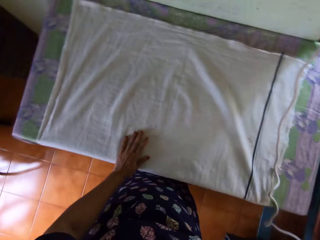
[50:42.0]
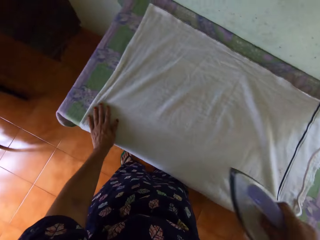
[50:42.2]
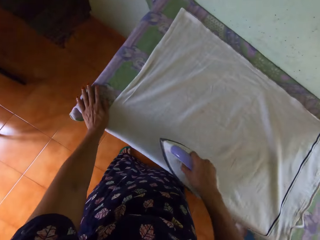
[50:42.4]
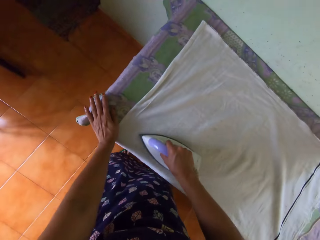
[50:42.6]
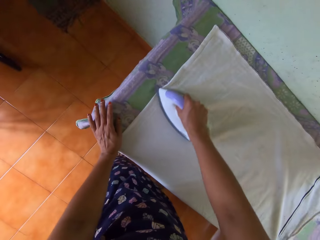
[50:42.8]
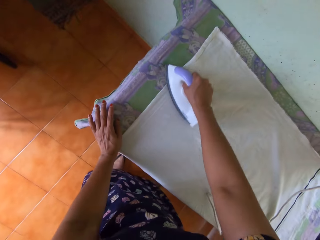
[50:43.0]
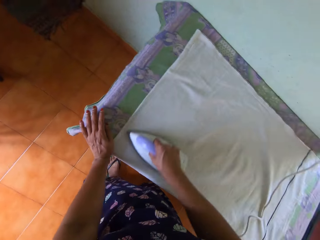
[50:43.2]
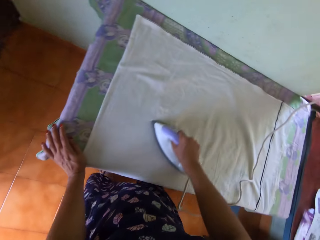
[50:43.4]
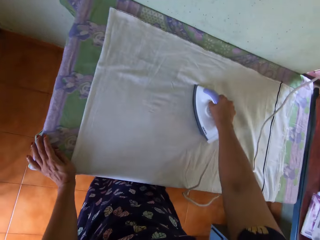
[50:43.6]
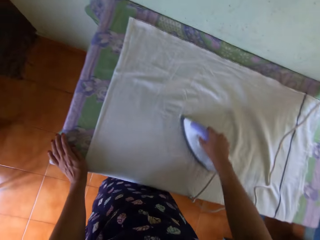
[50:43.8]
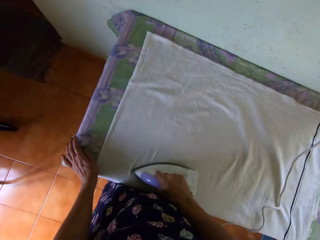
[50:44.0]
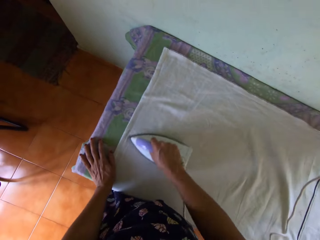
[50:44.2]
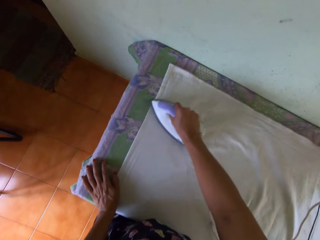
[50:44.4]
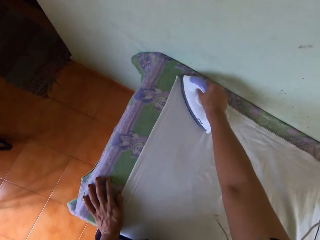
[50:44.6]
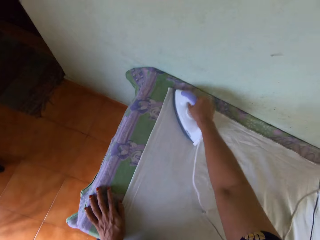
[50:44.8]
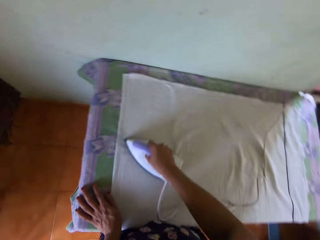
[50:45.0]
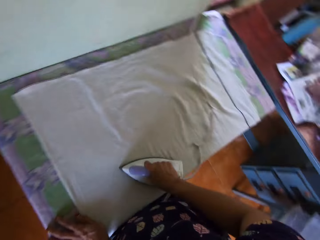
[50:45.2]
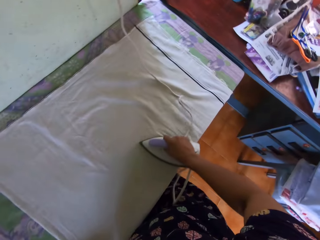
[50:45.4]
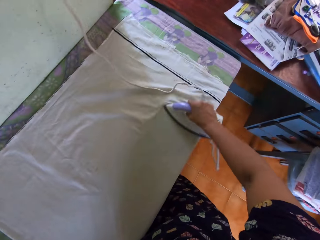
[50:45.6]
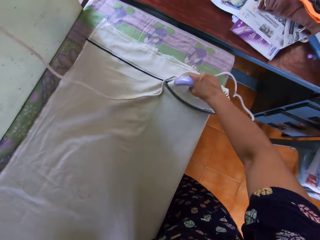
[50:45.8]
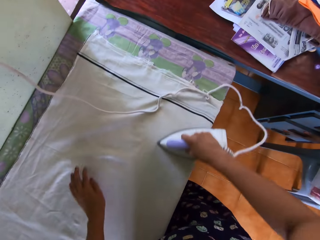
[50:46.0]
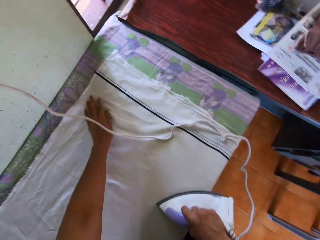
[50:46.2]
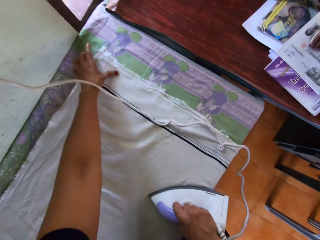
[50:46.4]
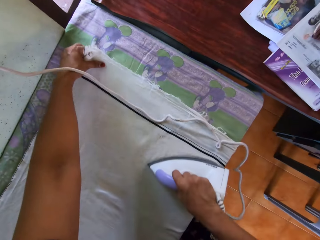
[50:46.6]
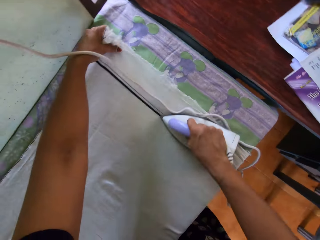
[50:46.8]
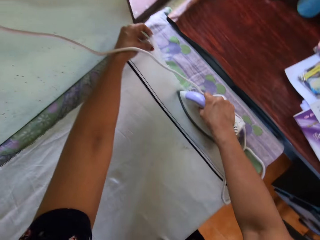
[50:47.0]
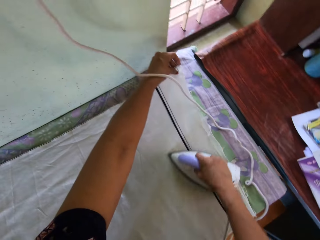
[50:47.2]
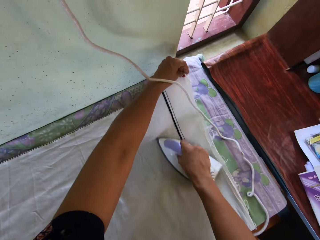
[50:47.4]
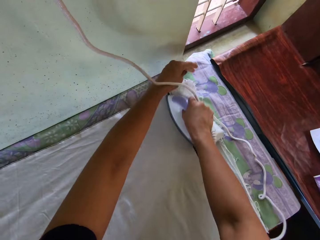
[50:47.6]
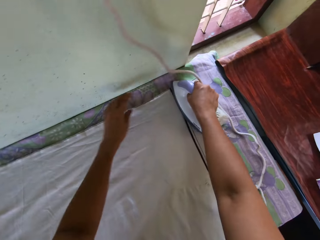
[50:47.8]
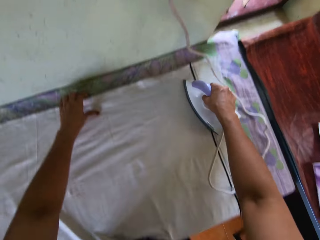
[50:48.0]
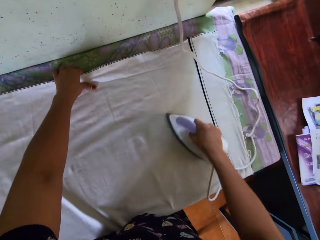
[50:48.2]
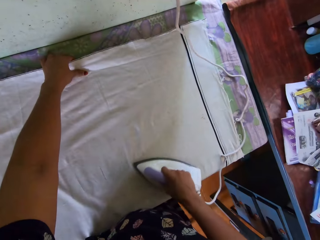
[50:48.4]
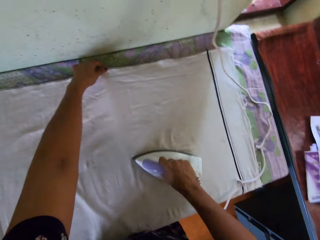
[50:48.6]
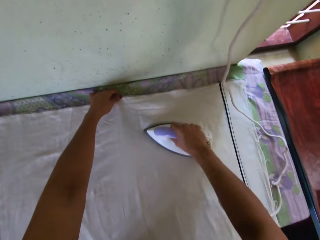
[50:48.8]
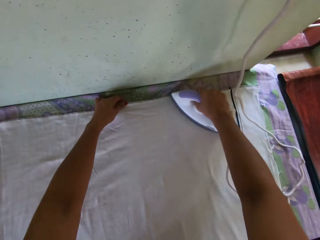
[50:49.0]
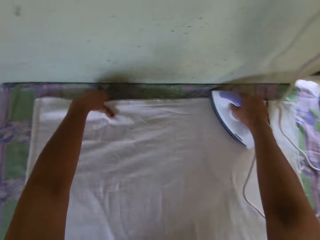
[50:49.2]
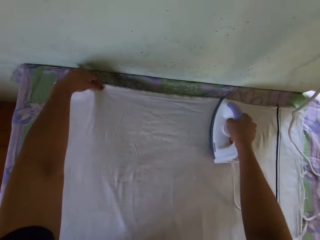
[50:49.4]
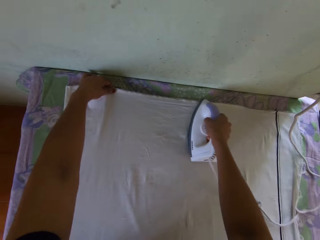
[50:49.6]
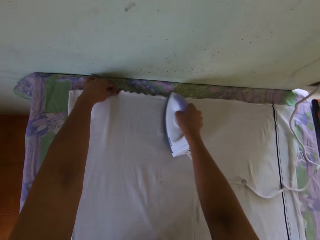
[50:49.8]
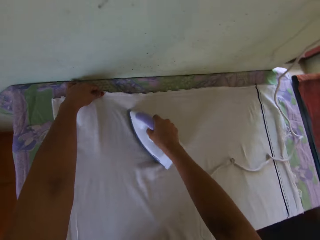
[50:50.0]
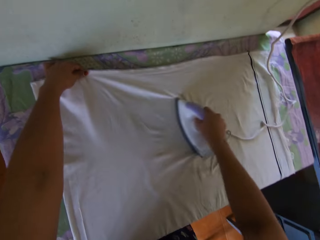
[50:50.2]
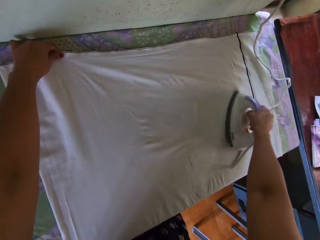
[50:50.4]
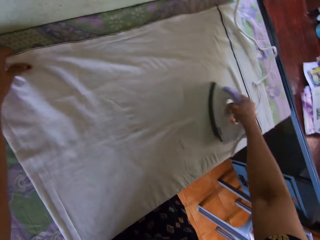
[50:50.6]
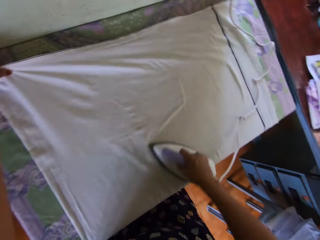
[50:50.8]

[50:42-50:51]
The camera wearer picks up the pressing iron from the second table with her right hand. She moves her left hand on the fabric. She places the iron on the fabric. She irons the fabric. She straightens the bedsheet with the pressing iron. She moves her left hand on the fabric while ironing with her right. She adjusts the bedsheet with her left hand.

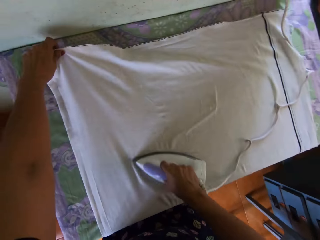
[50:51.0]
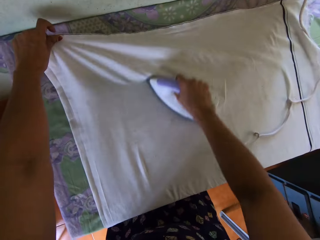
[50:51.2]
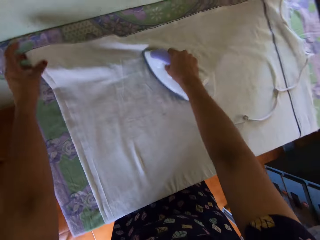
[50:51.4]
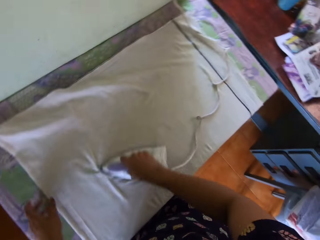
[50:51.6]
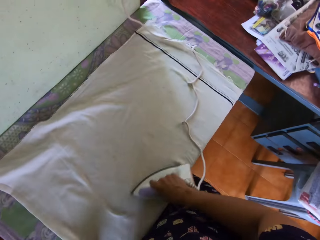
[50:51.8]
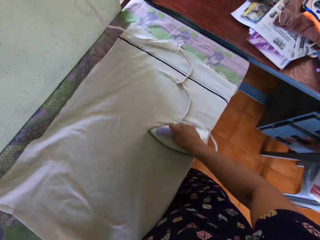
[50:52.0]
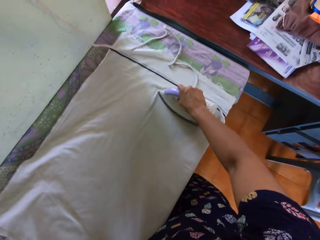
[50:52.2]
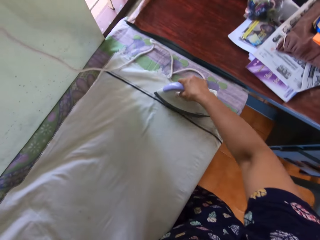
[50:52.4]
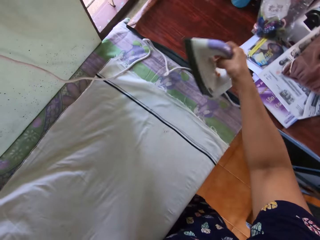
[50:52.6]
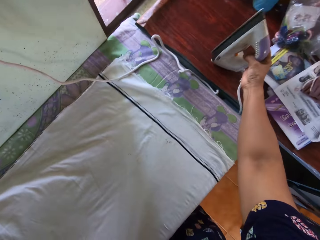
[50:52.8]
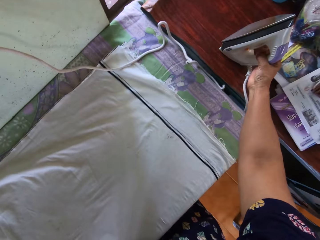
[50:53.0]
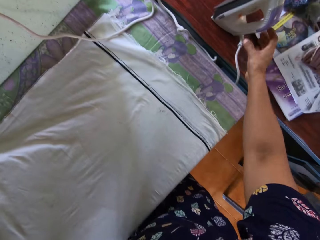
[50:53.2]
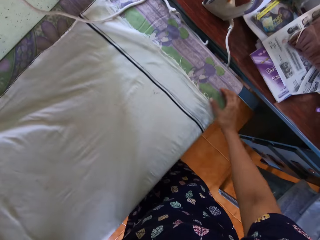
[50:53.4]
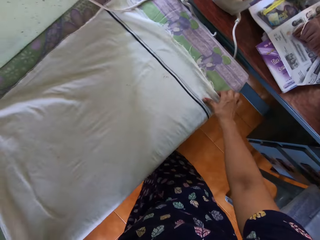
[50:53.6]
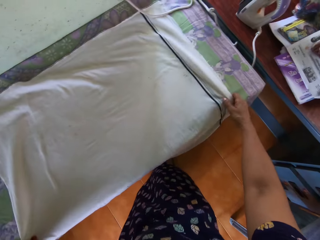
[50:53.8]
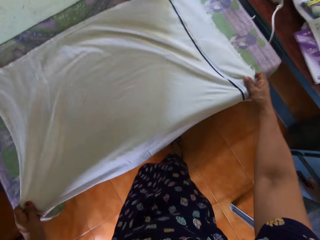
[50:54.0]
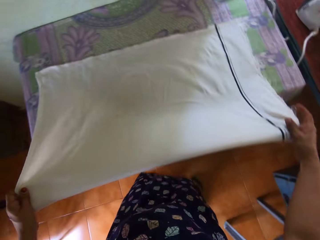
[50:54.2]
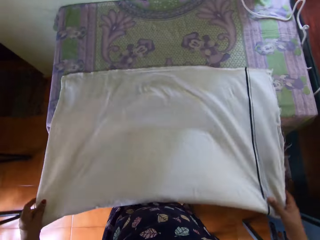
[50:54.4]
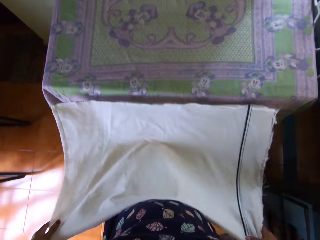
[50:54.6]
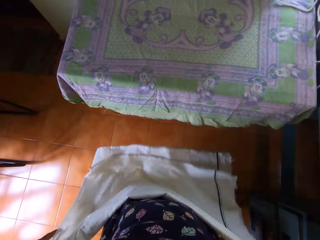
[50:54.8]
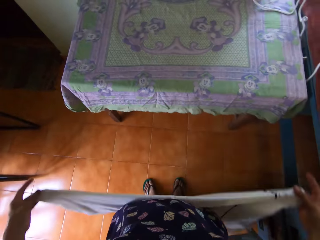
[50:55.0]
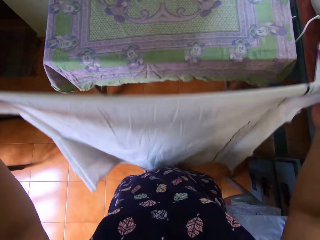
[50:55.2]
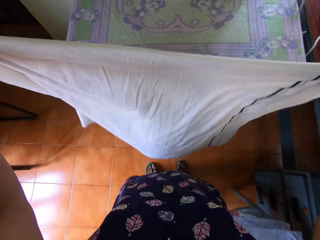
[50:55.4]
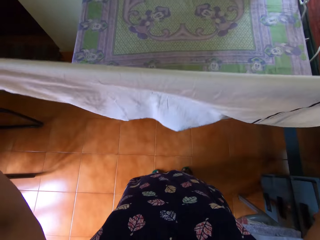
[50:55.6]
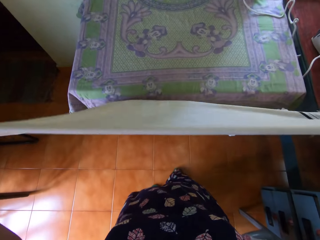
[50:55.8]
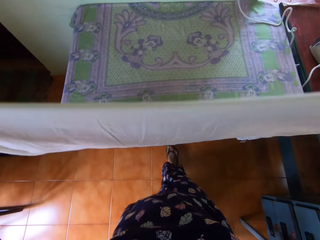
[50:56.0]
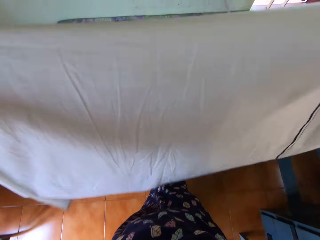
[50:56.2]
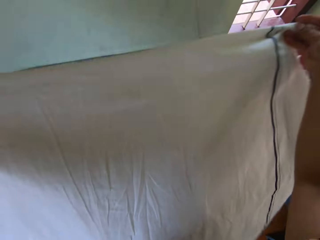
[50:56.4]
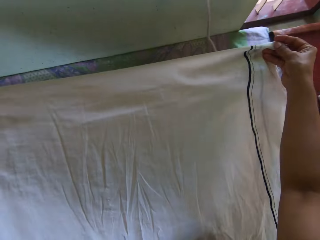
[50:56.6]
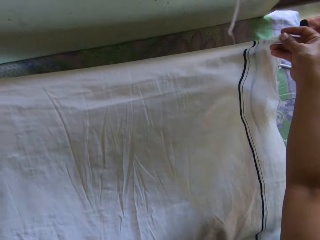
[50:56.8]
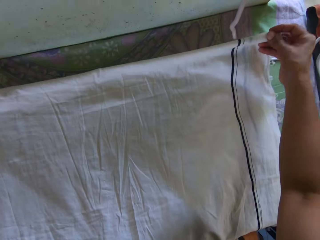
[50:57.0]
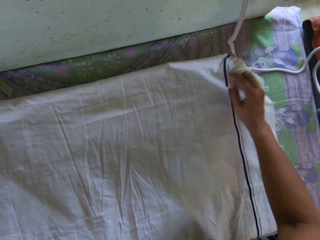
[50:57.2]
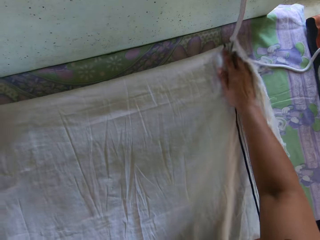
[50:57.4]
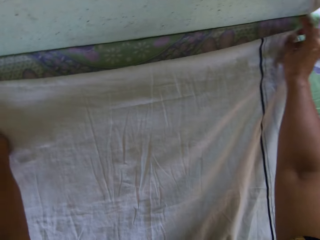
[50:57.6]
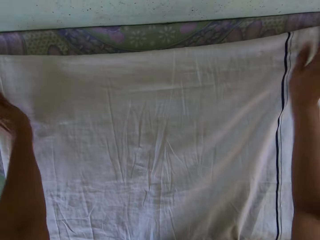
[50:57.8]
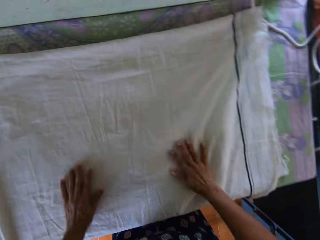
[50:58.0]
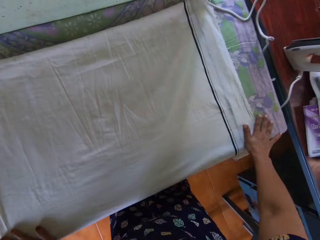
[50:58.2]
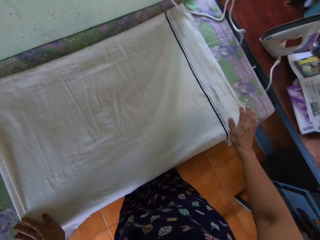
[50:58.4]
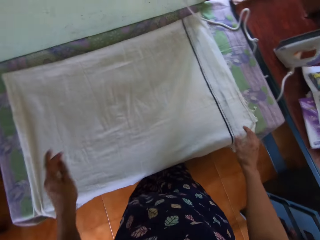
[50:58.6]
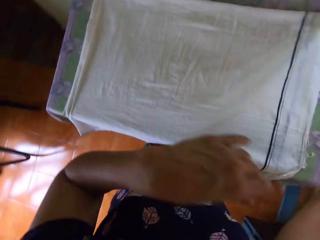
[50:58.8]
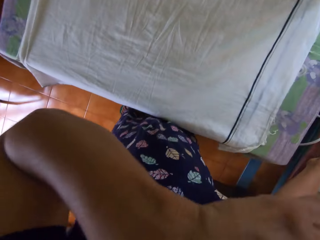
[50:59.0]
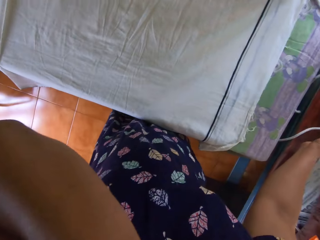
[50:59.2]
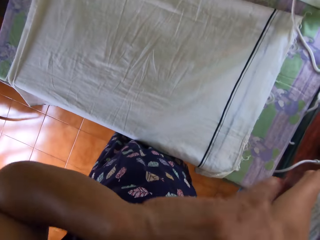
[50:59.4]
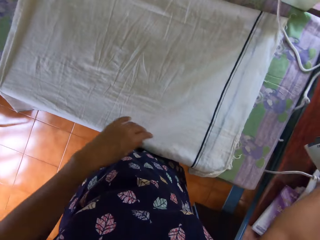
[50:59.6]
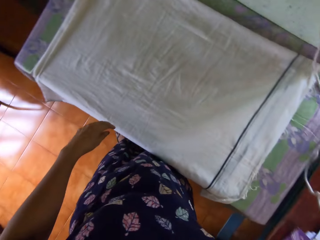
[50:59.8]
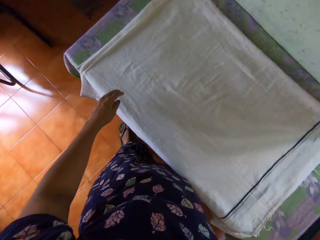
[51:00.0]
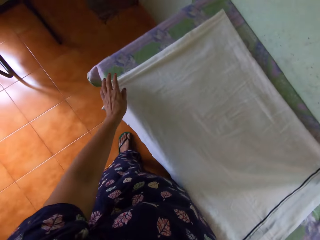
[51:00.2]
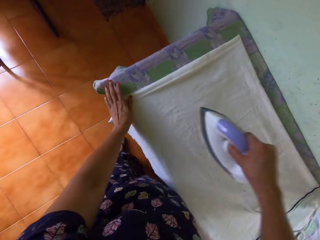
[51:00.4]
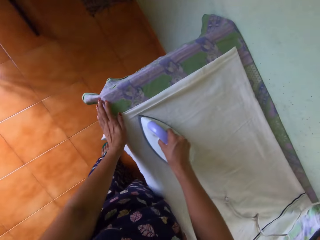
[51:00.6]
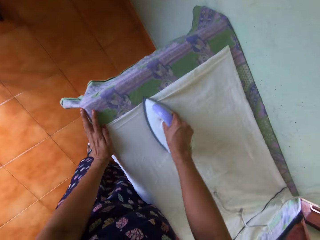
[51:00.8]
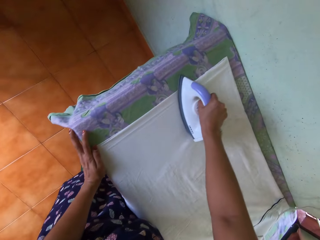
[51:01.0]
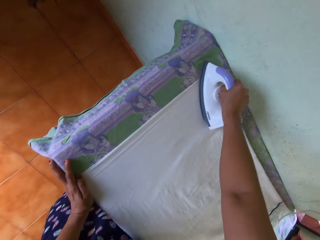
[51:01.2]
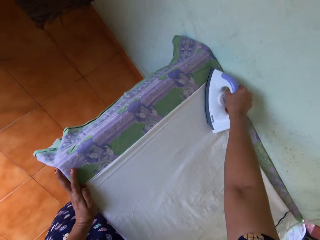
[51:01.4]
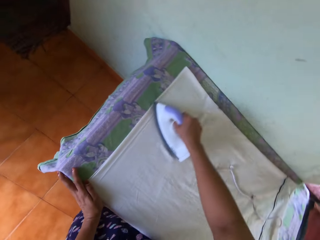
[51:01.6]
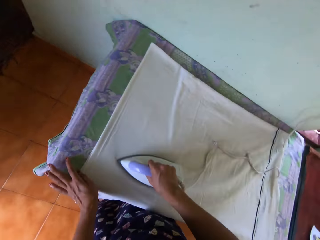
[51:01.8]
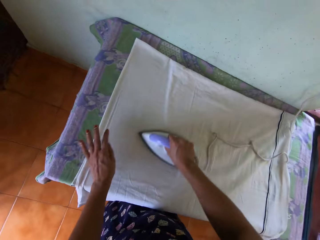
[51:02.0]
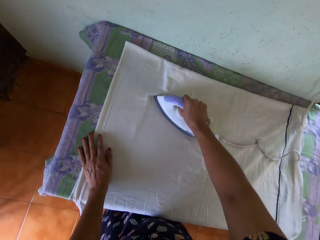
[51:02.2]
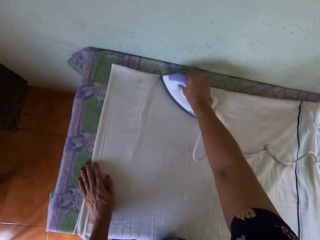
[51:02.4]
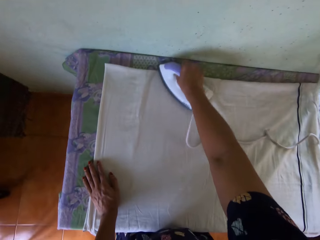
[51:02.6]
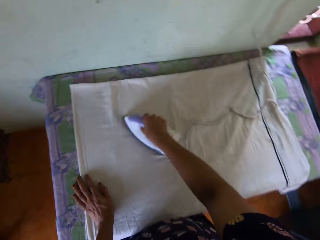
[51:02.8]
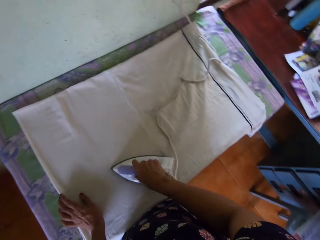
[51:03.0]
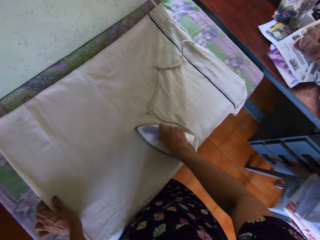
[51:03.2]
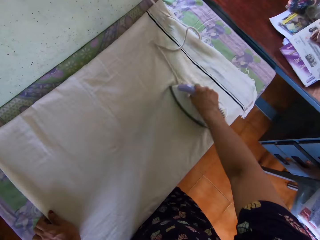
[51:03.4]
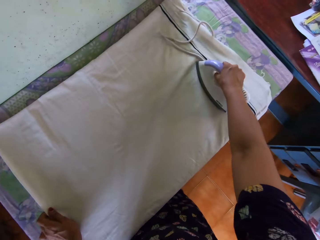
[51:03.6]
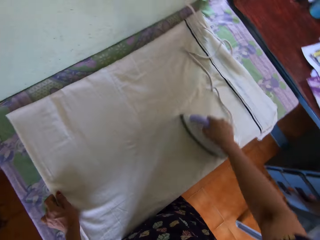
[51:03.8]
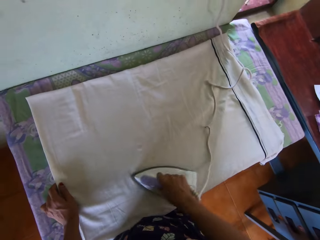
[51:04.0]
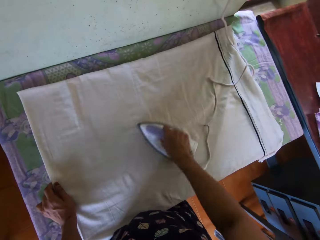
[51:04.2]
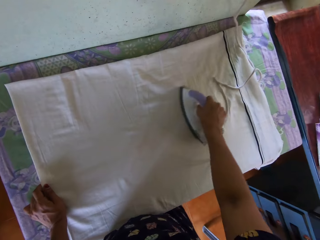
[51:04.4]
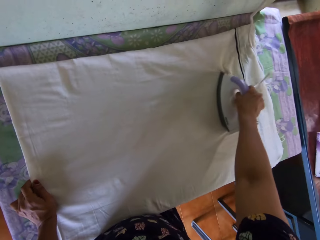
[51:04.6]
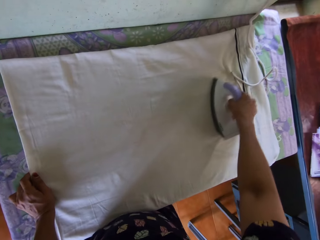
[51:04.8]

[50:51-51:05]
The camera wearer removes her left hand from the fabric or bedsheet. She irons the fabric. She removes the iron box or pressing iron from the fabric. She drops the pressing iron on the second table with her right hand. She holds the fabric with her right hand. She holds the fabric with both hands. She moves the fabric from the table with both hands. She picks up the bedsheet from the table with both hands. She holds the fabric with both hands. She turns over the bedsheet with both hands. She moves her feet and moves her right foot beneath the fabric. She lifts up the fabric. She places the bedsheet on the table with both hands. She spreads the fabric on the table. She spreads both hands on the fabric. She turns. She raises her left hand. She adjusts the camera. She picks up the pressing iron from the second table with her right hand. She lowers her left hand. She stretches her hand. She places her left hand on the fabric. She places the iron on the fabric. She irons the fabric. She straightens the bedsheet with the pressing iron. She removes her left hand from the fabric. She places her left hand on the fabric. She irons the fabric.
